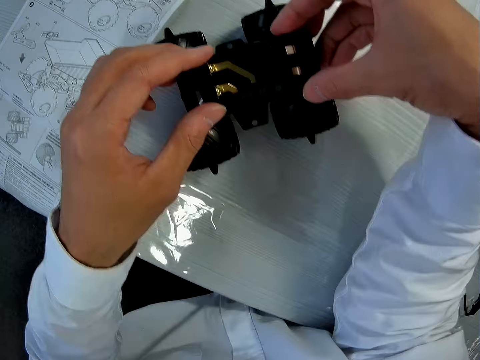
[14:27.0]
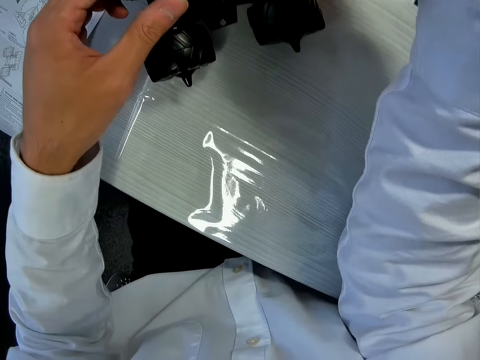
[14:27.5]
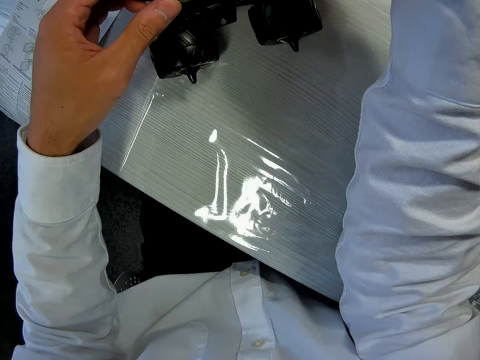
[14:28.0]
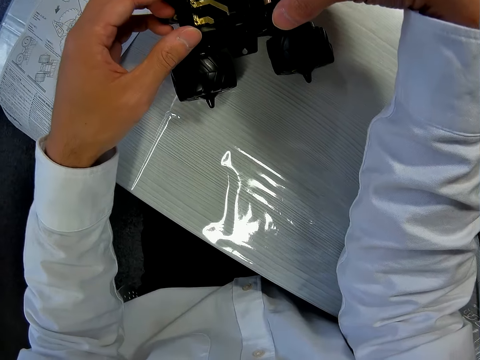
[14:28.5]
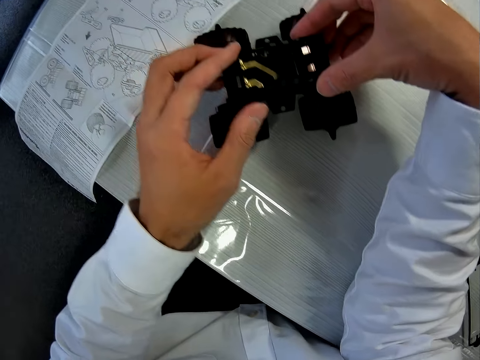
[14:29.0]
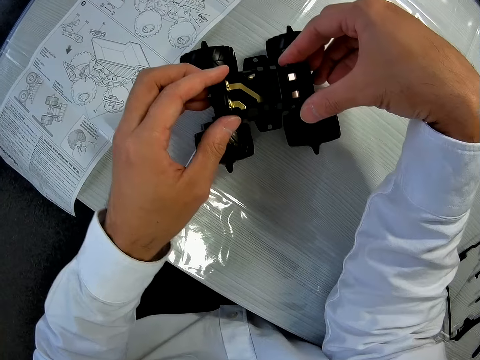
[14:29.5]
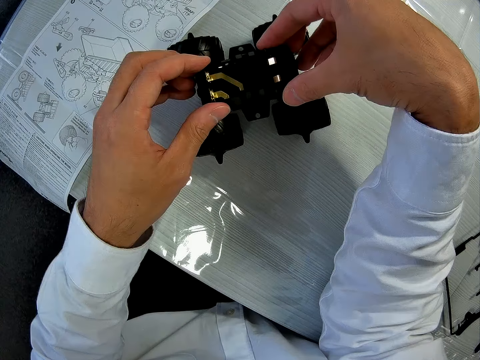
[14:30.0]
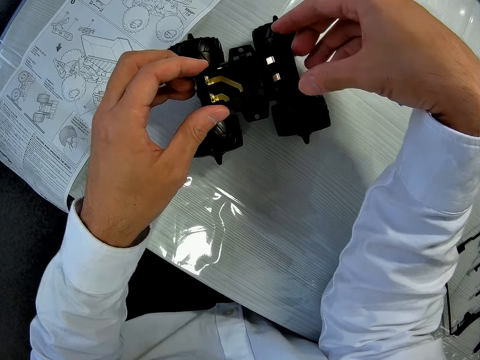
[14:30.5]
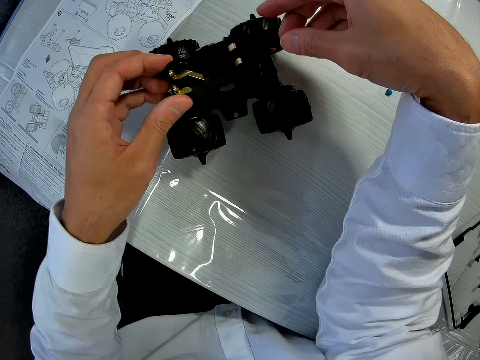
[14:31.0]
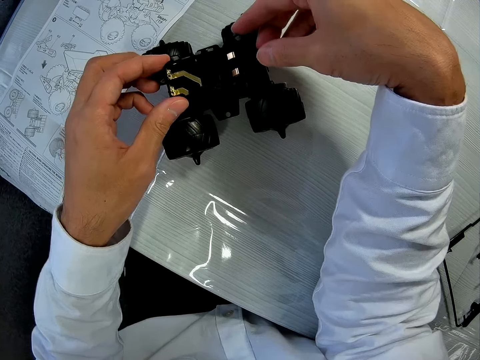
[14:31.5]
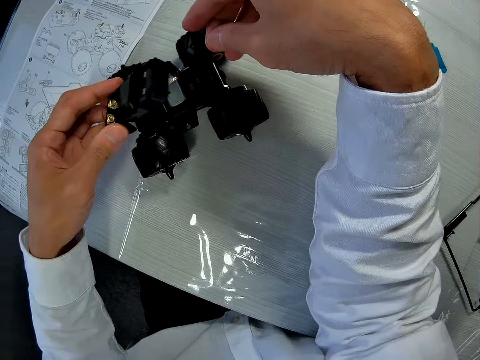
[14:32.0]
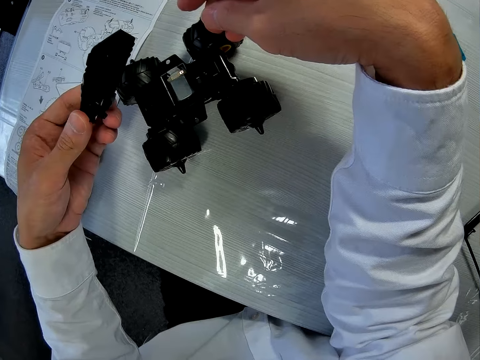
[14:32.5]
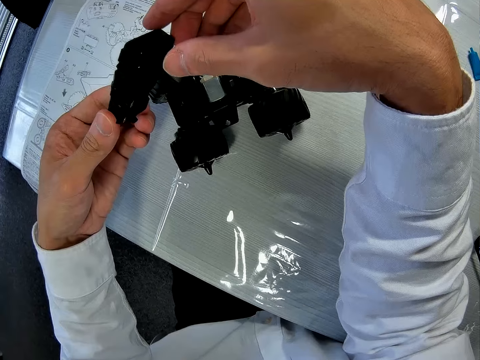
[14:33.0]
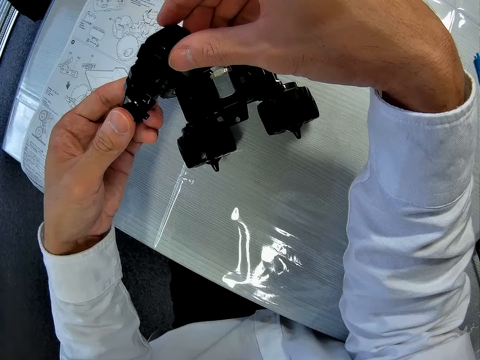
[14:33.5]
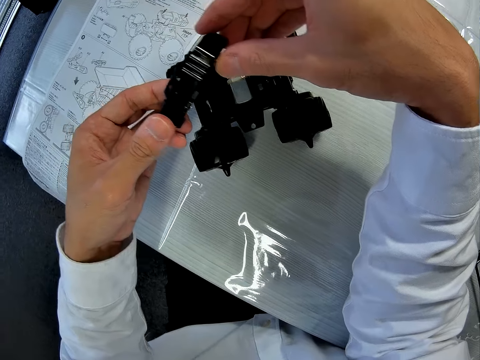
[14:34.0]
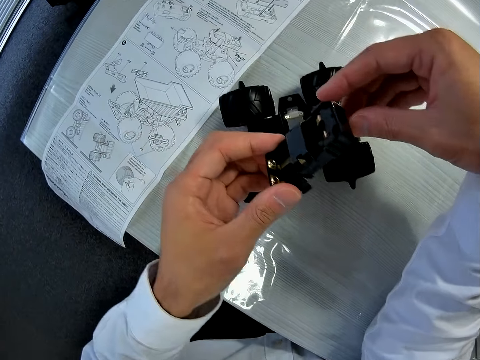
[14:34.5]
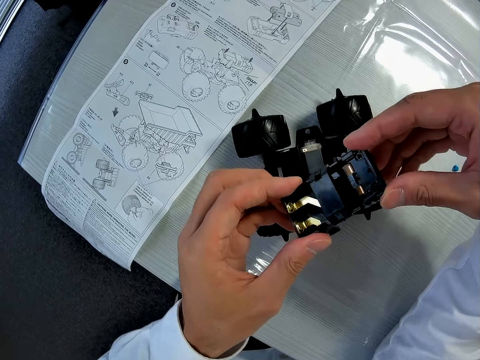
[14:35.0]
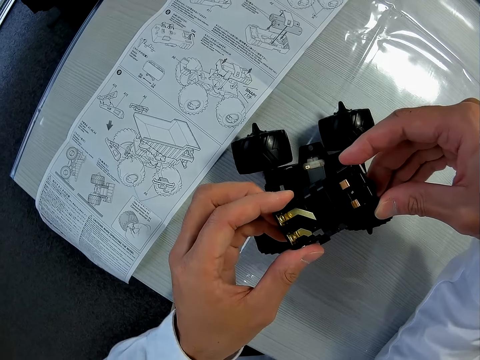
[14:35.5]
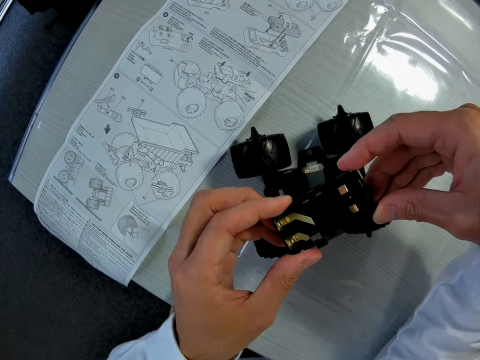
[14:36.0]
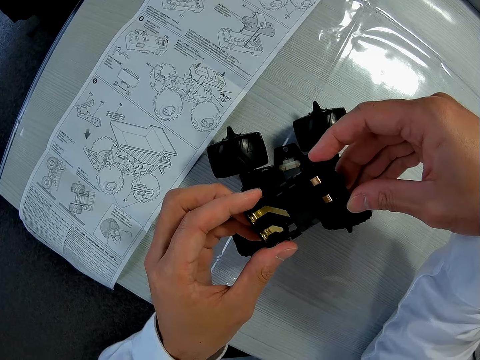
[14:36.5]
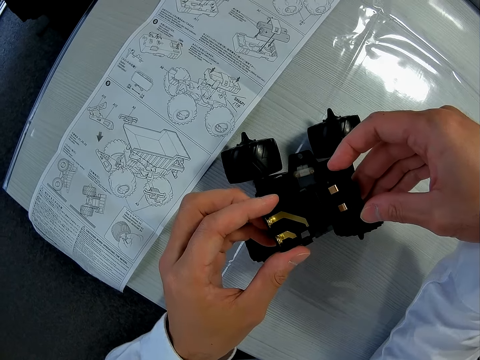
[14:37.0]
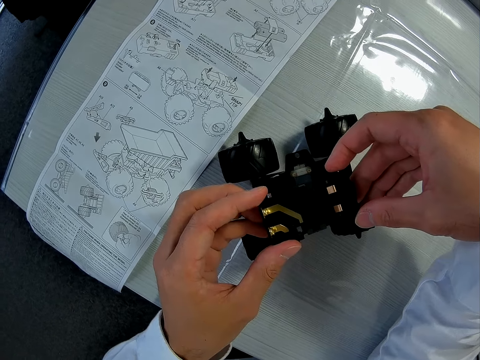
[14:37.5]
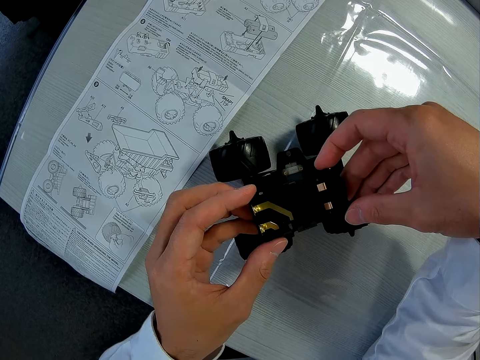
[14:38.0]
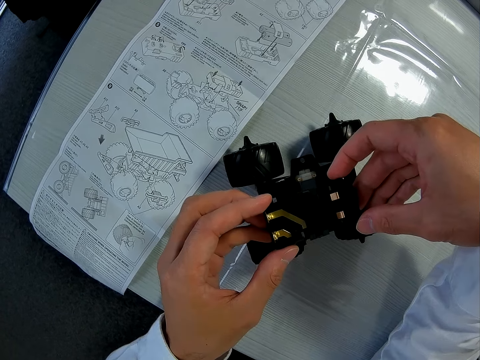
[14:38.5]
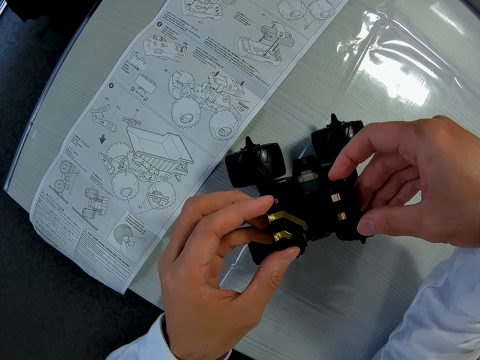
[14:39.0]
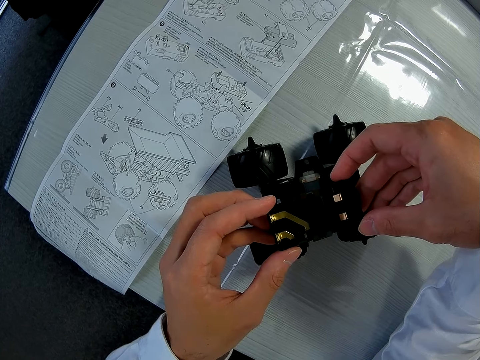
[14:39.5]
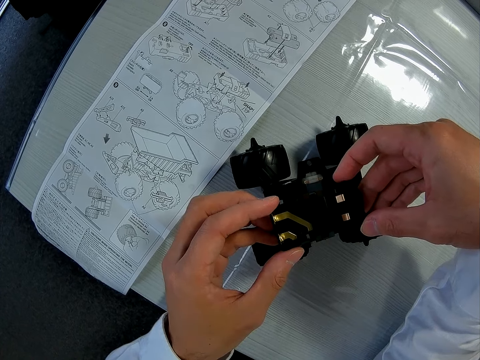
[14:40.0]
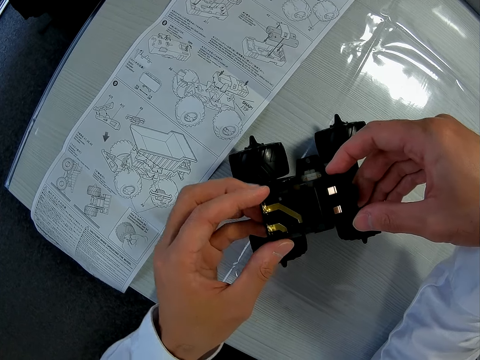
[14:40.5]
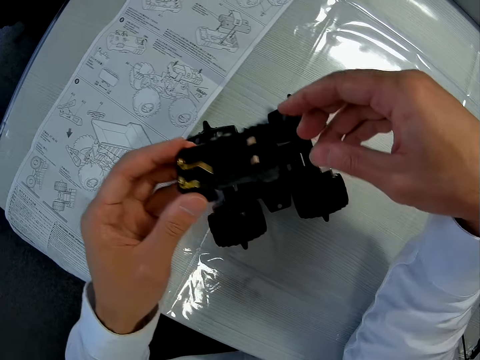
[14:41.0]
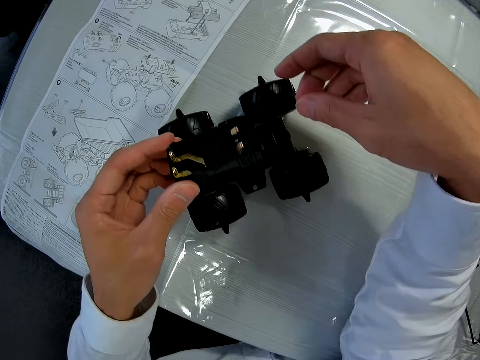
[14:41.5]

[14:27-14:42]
The camera wearer looks at the toy part.

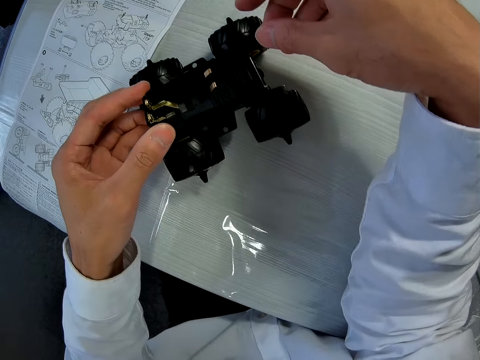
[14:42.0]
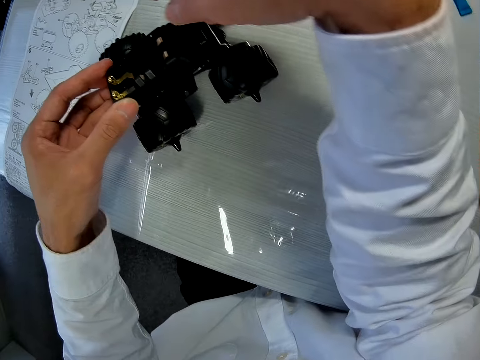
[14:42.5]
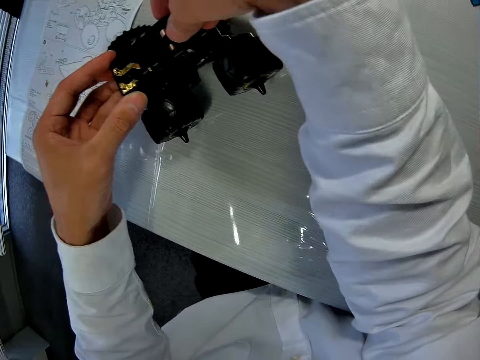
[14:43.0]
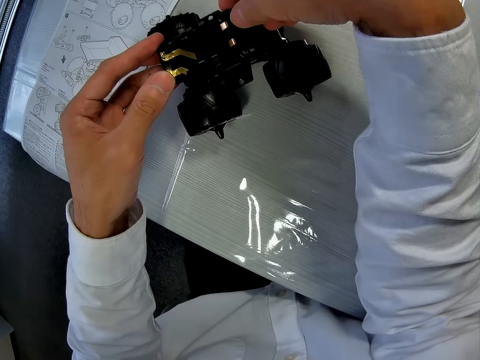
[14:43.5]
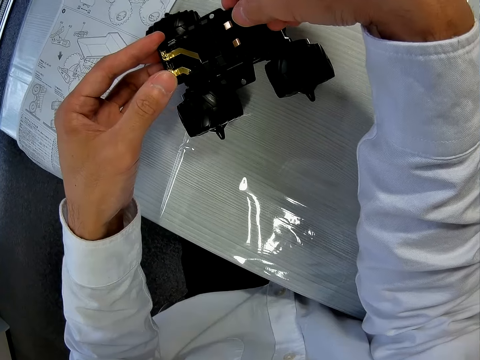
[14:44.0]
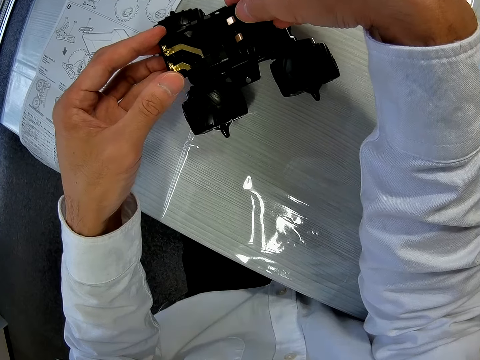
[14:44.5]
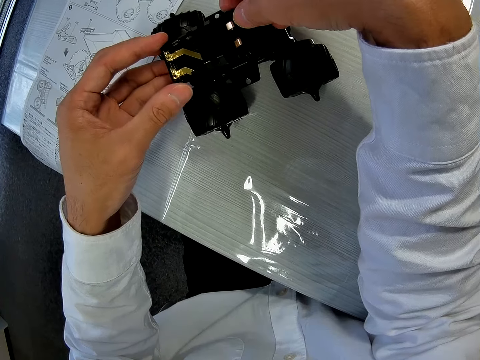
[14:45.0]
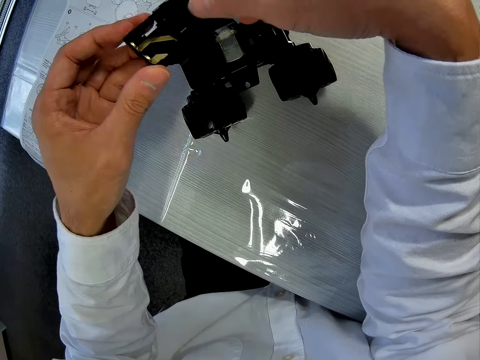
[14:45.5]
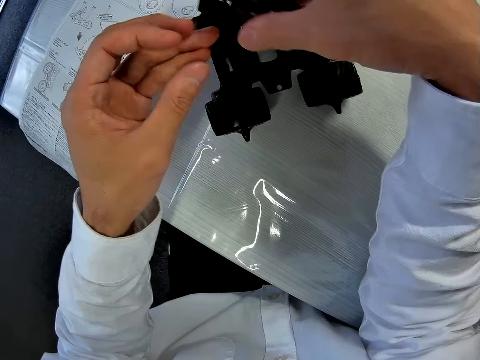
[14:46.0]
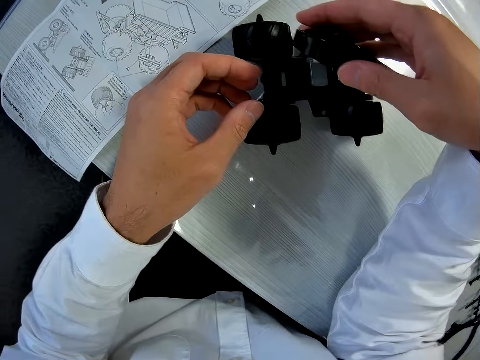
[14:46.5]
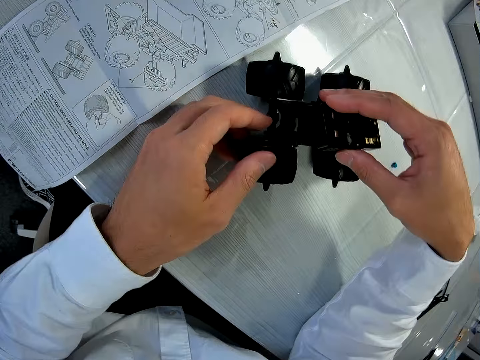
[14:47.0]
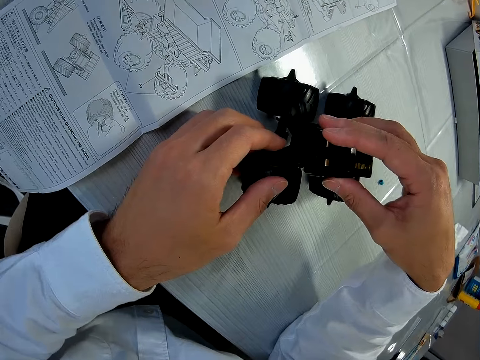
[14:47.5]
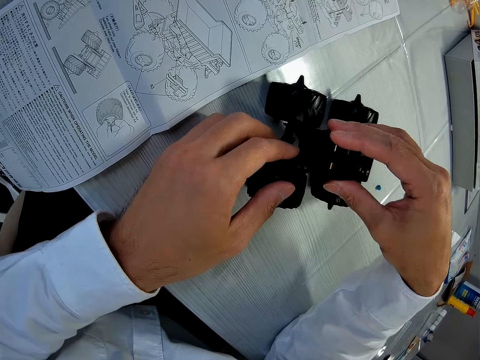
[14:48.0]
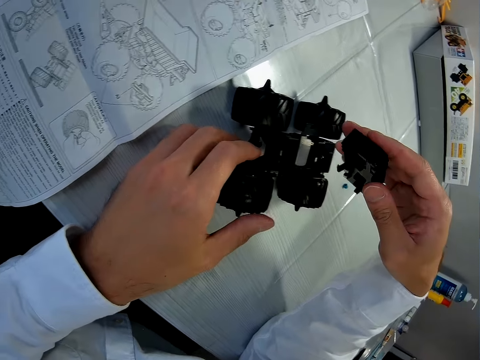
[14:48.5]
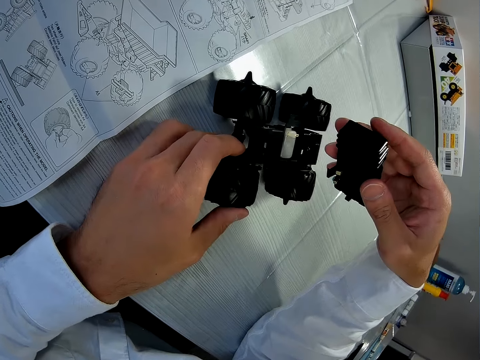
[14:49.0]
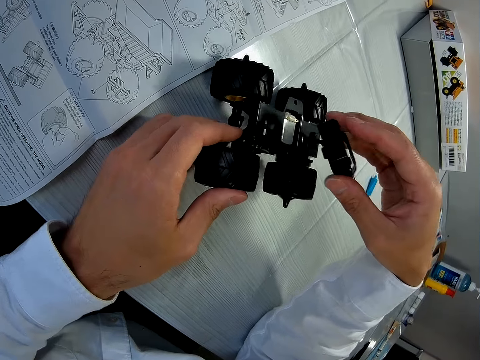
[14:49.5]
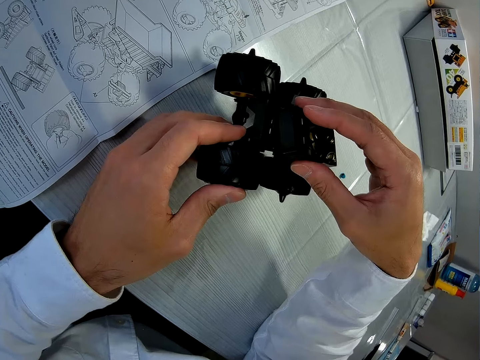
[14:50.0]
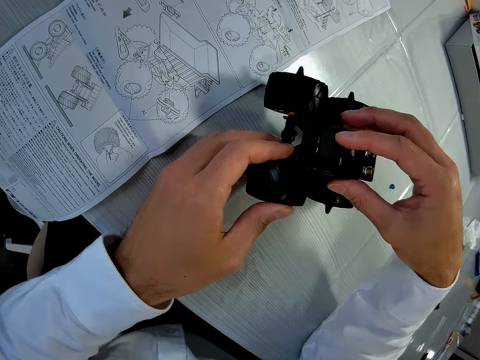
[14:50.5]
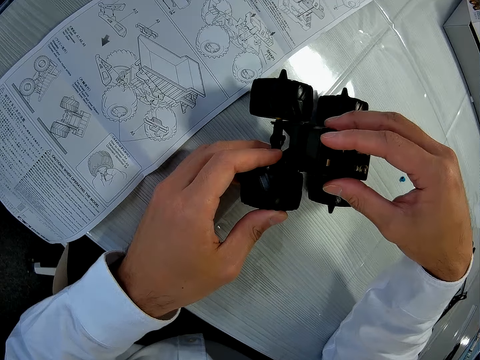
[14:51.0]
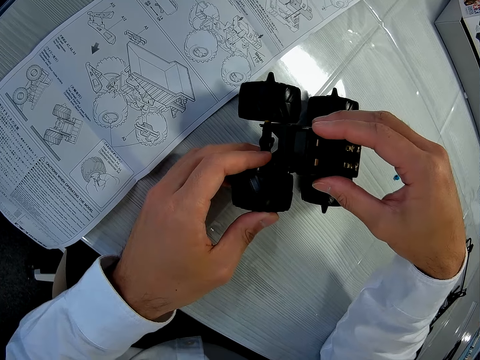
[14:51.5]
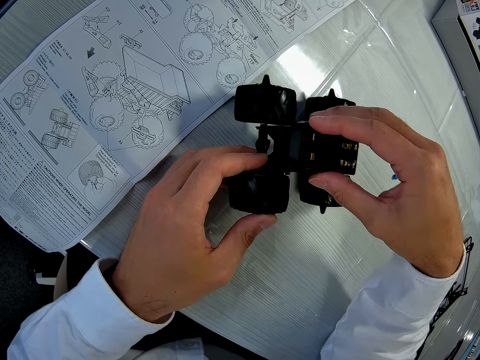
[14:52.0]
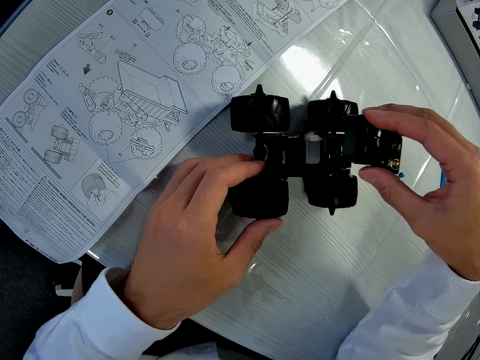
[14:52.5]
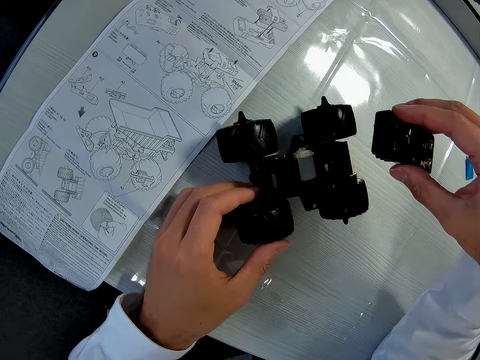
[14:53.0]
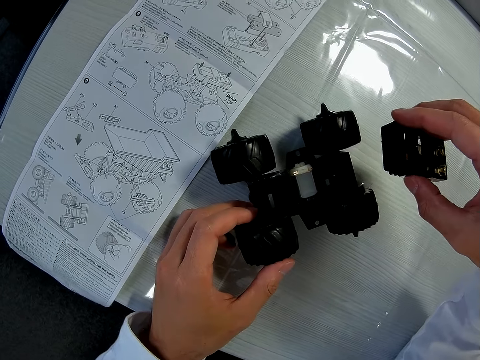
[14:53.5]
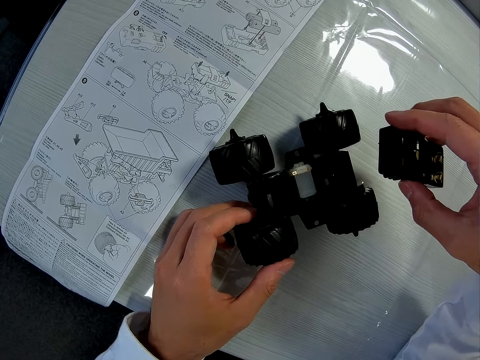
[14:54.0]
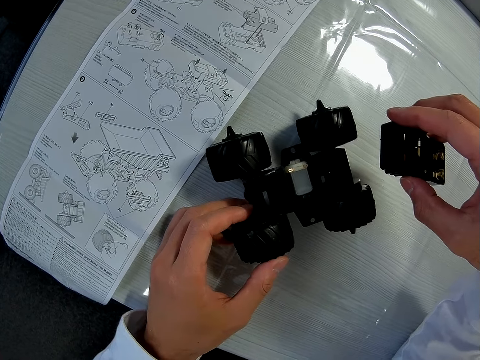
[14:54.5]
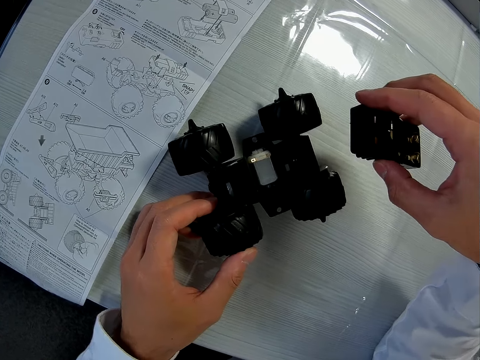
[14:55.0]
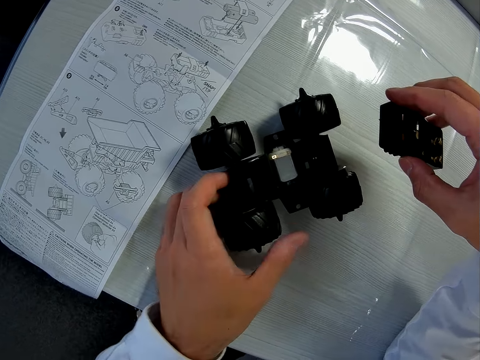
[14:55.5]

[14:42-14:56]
The camera wearer joins the toy parts of the truck.
